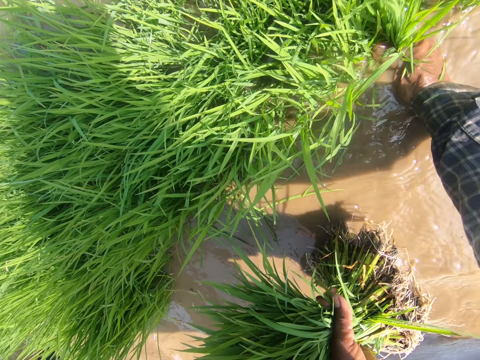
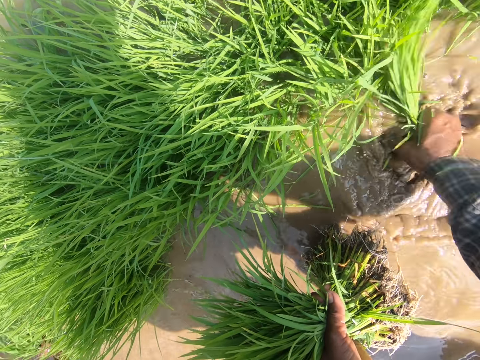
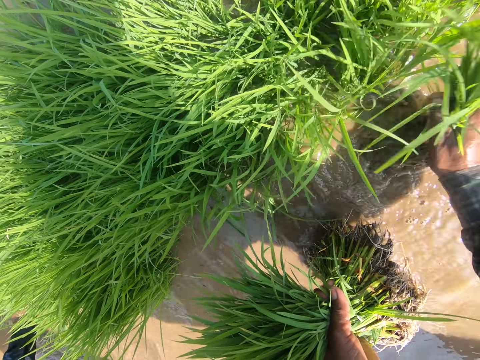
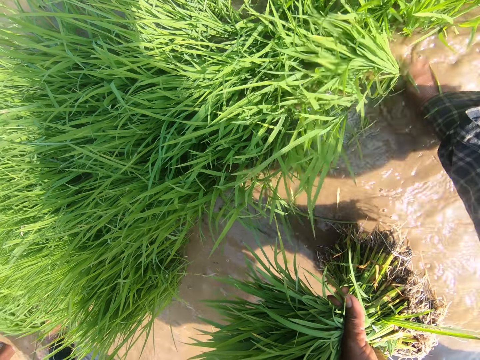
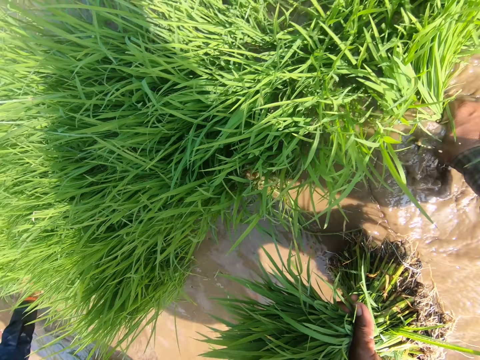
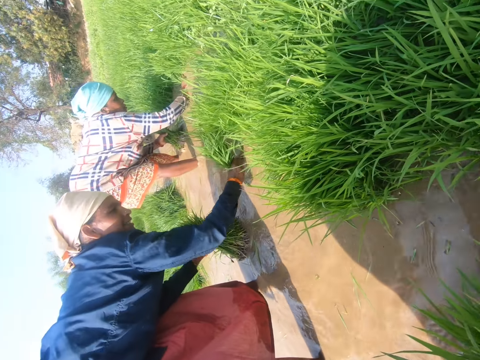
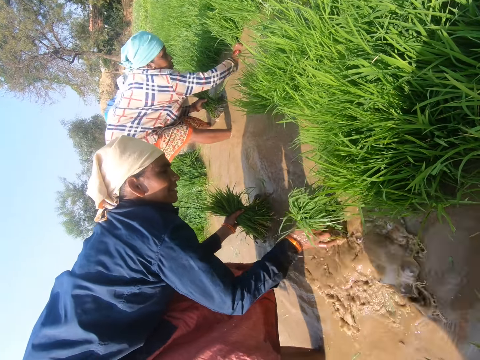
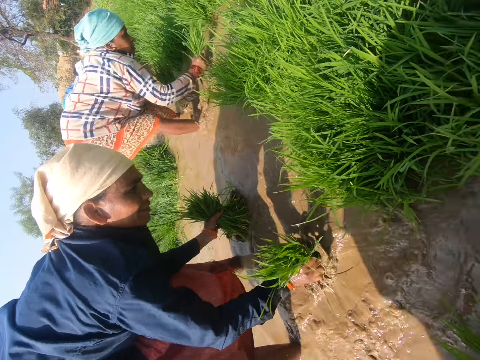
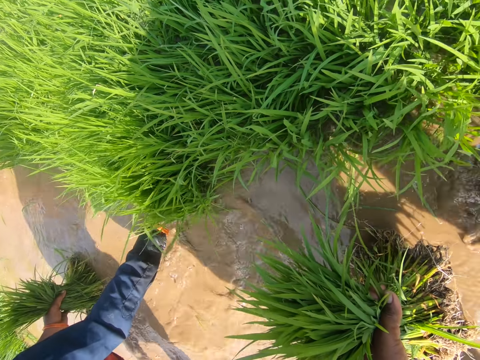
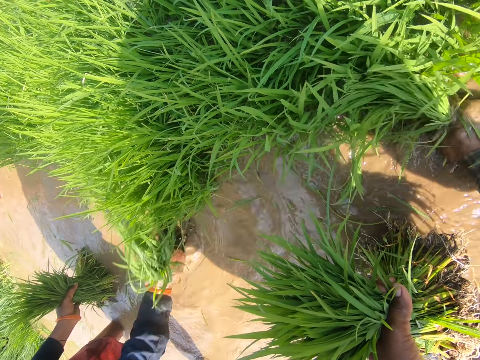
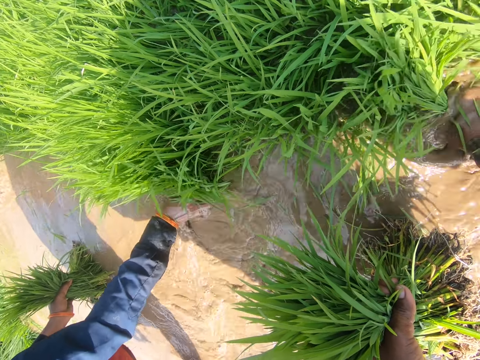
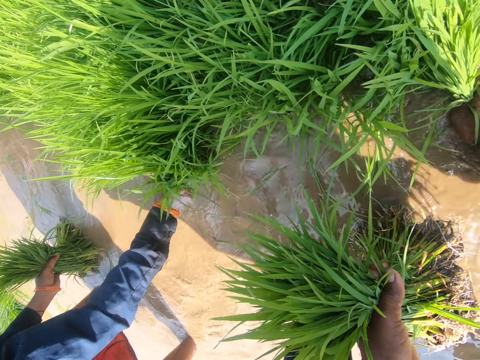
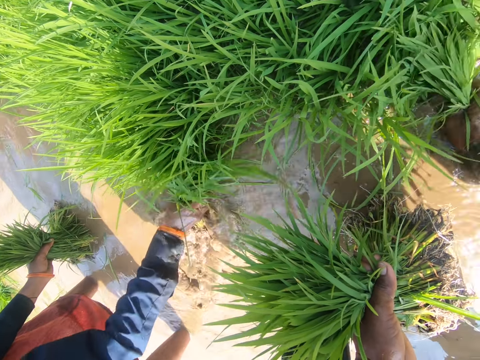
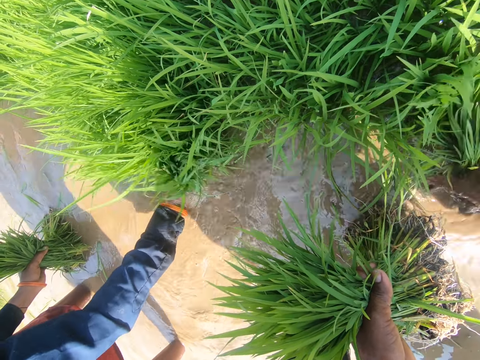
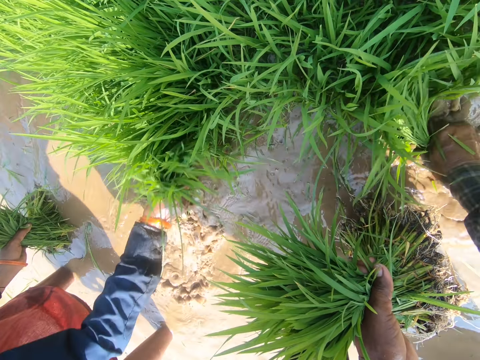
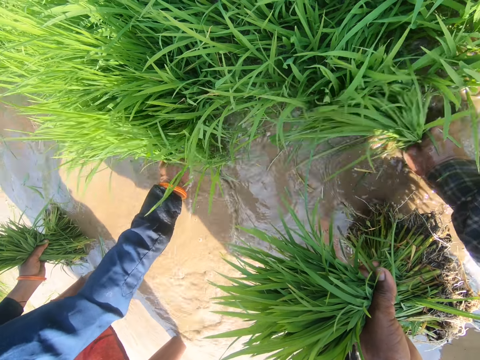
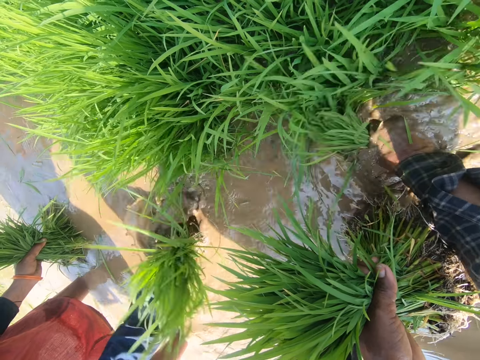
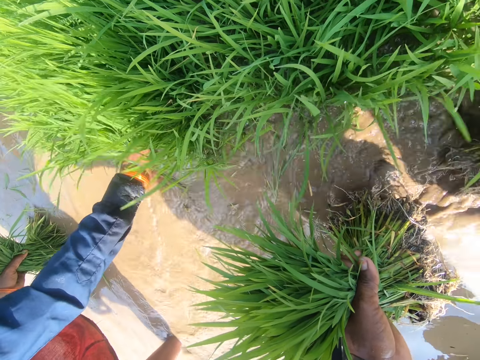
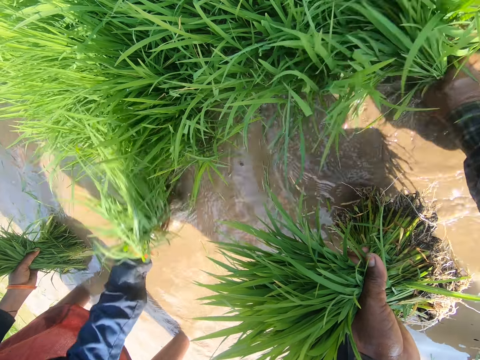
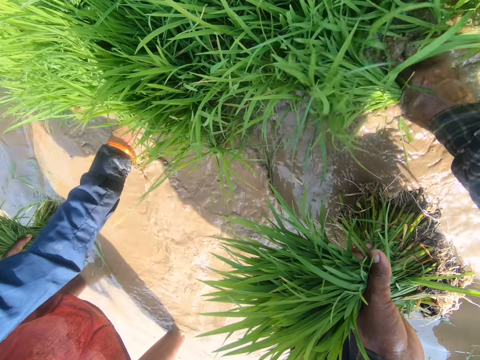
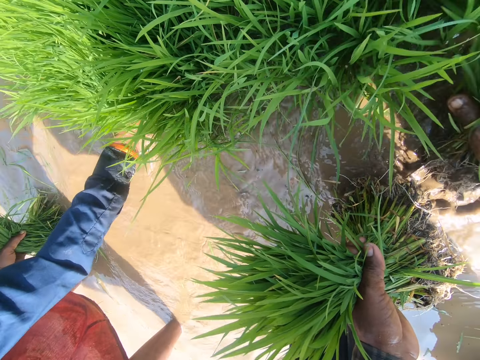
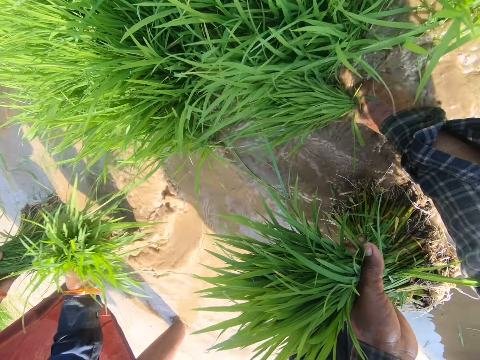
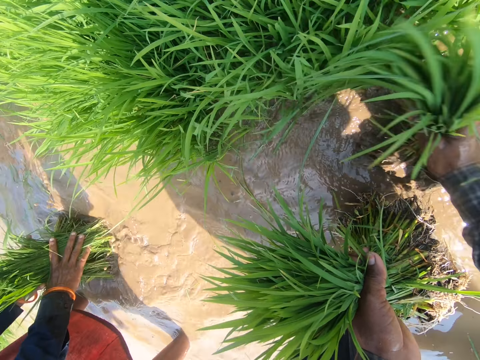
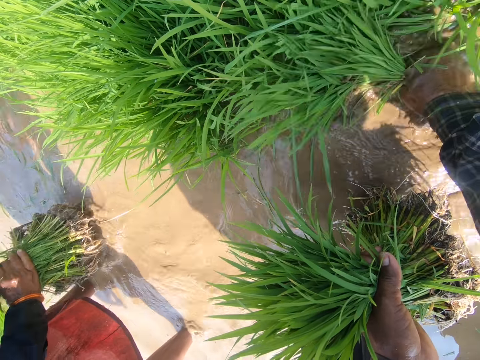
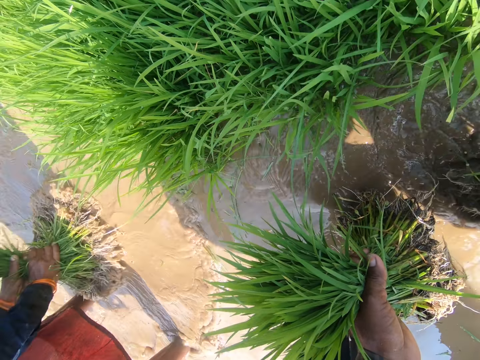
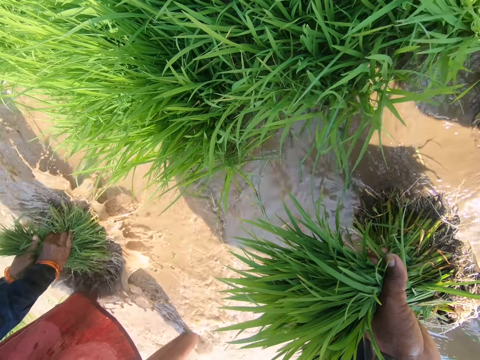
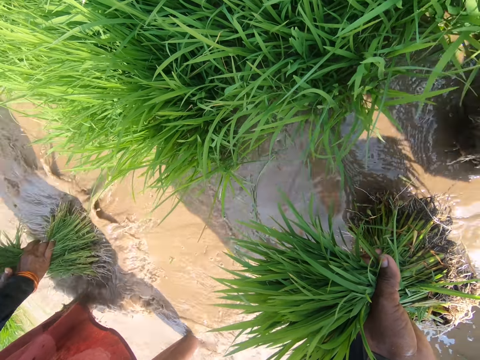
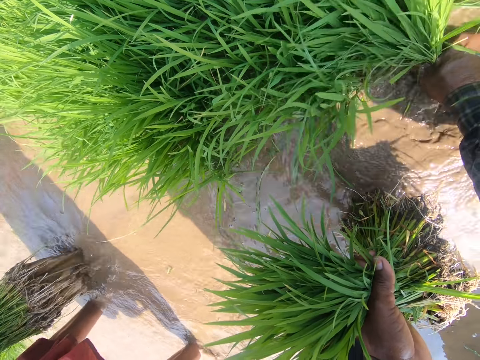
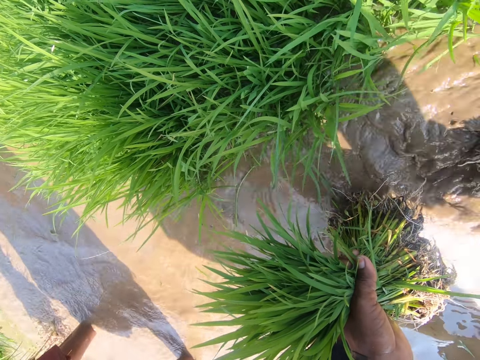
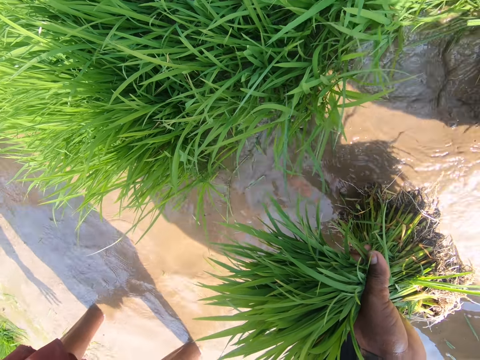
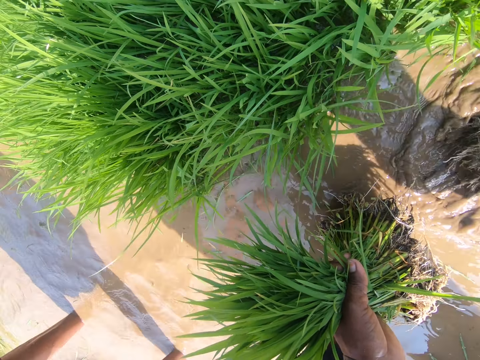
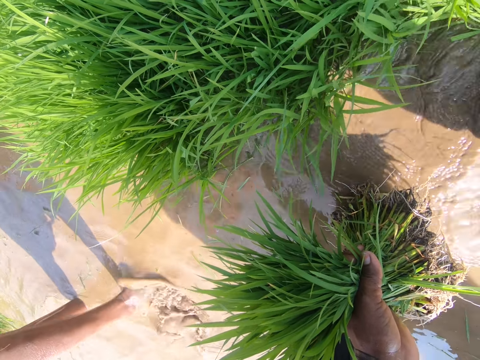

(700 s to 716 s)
The camera wearer uproots weeds. They wash grasses with water and pull the grasses.

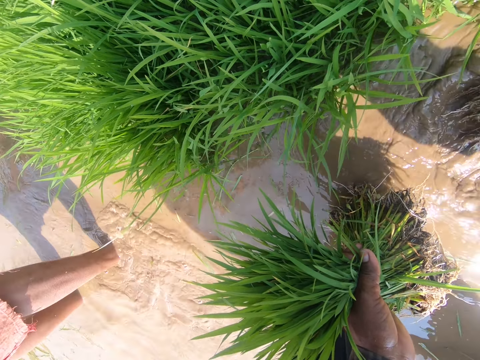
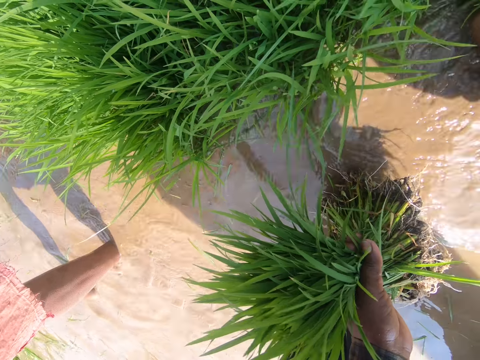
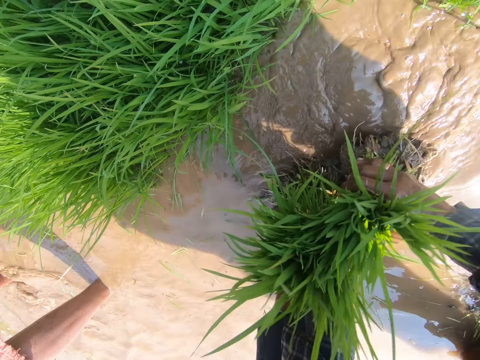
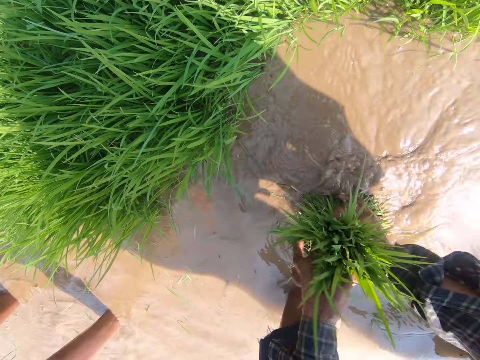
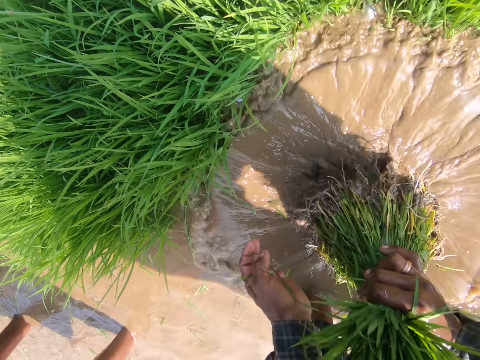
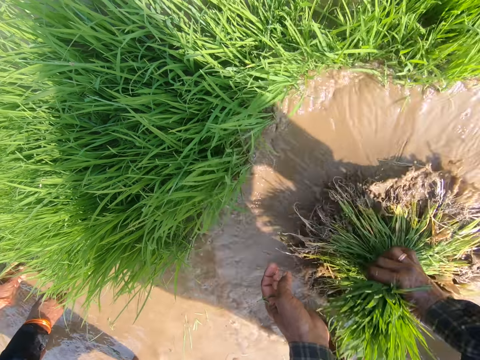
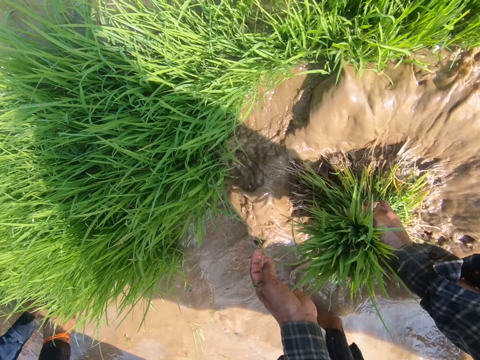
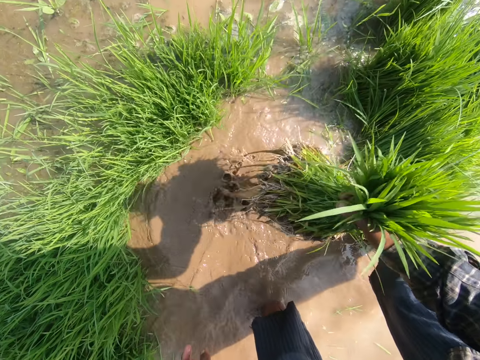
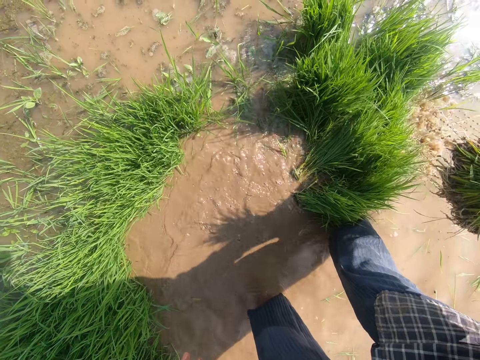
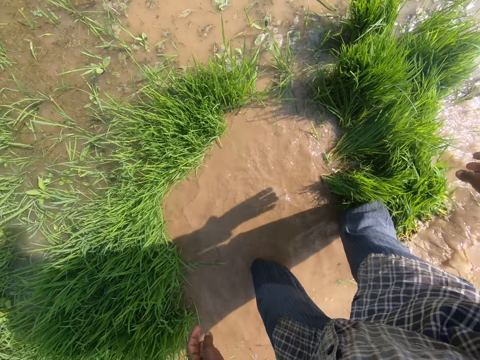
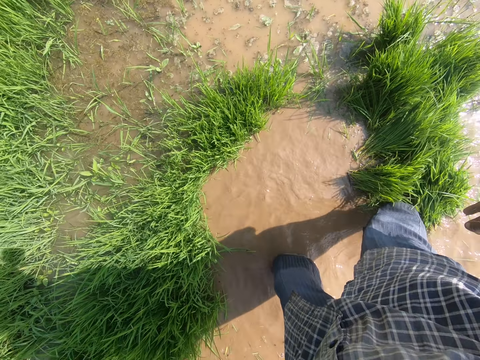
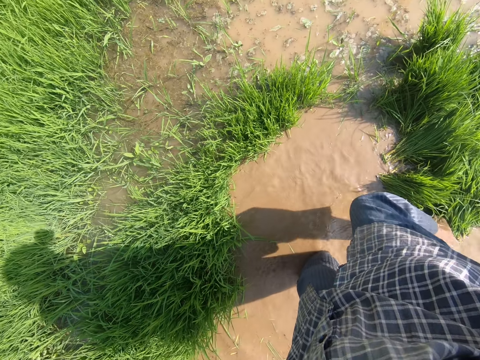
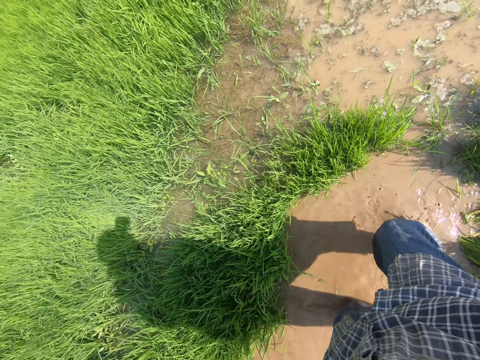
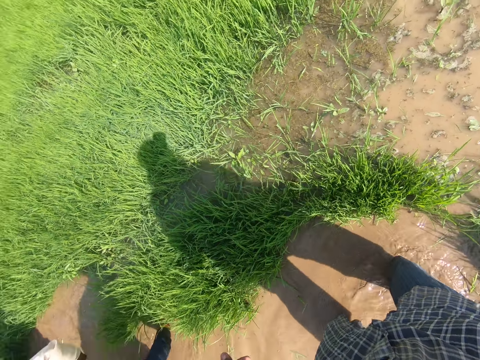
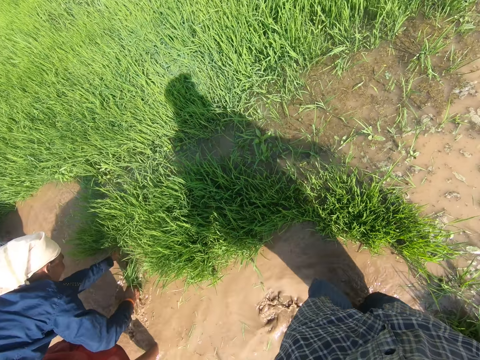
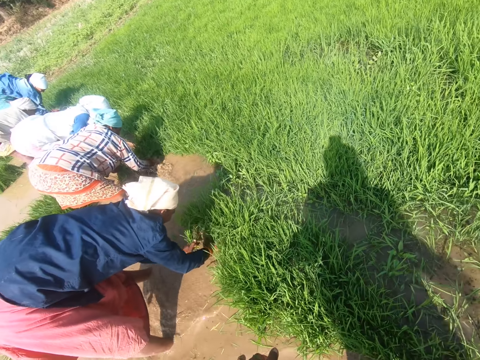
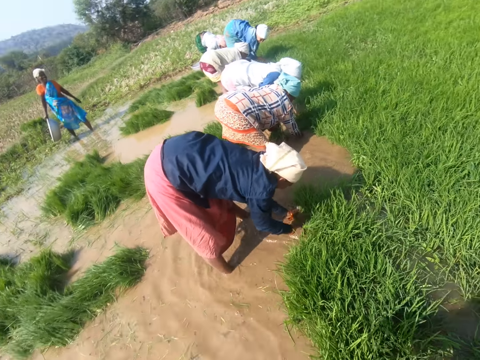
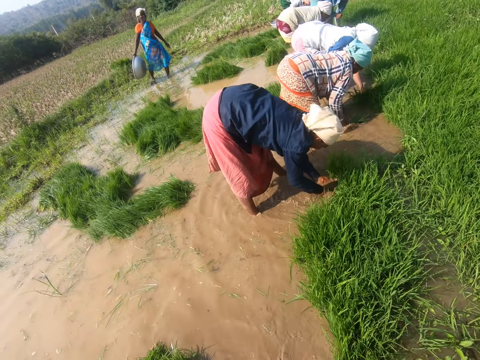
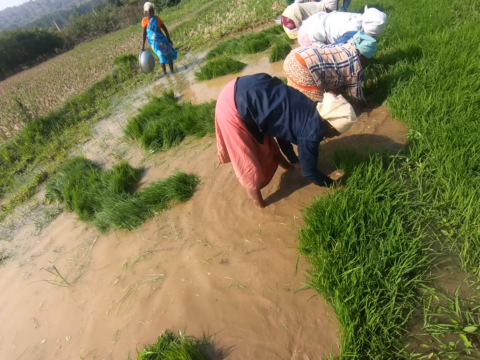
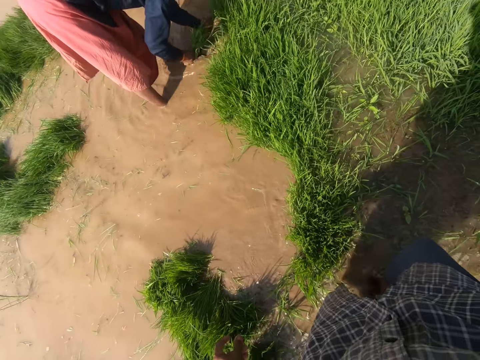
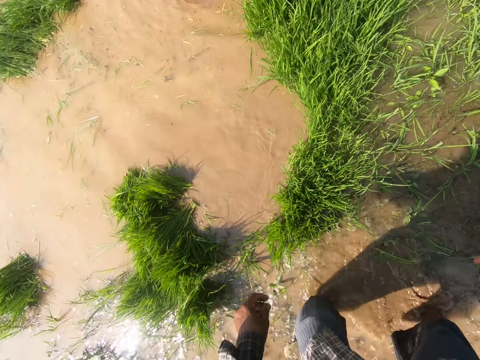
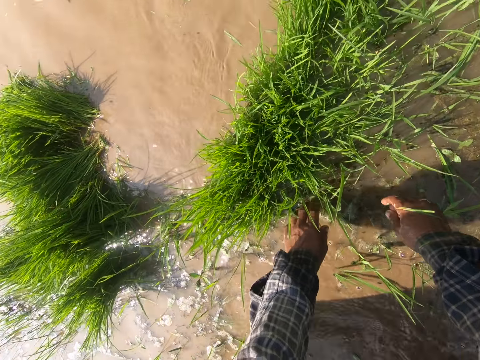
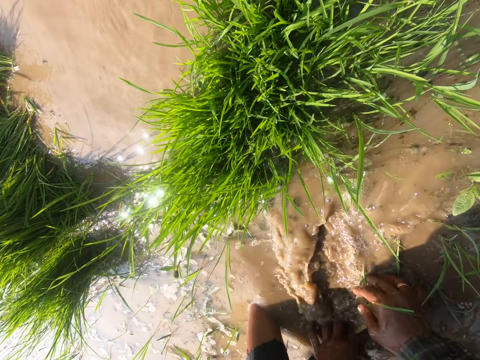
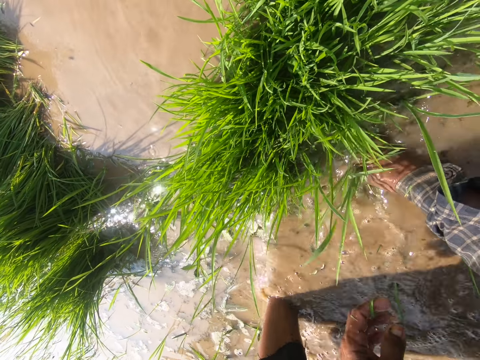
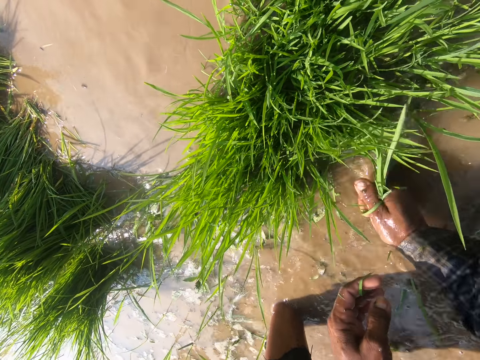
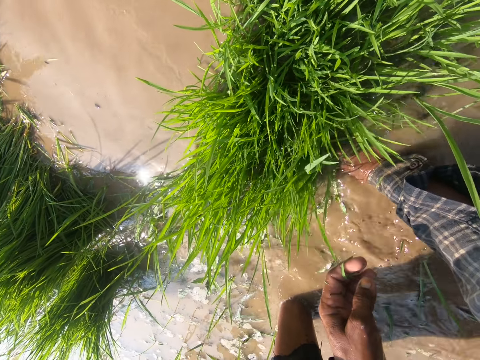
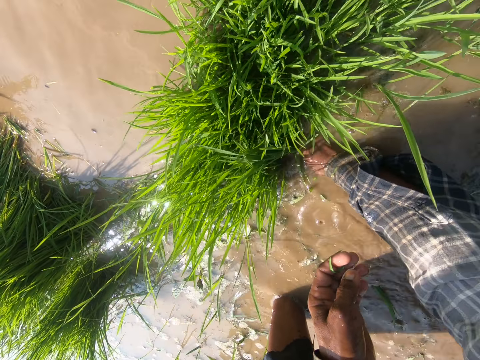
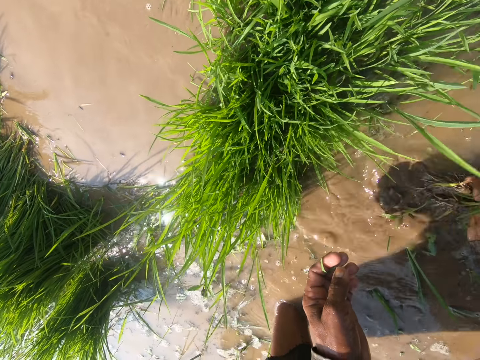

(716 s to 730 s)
The camera wearer washes grasses with water. They uproot weeds. They drop the grasses aside. They walk around the river. They wash hands from the river. They pull the grasses.
